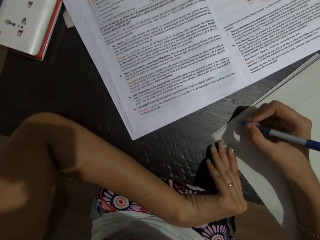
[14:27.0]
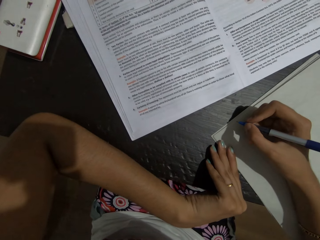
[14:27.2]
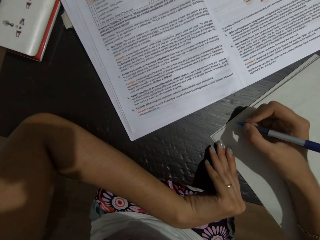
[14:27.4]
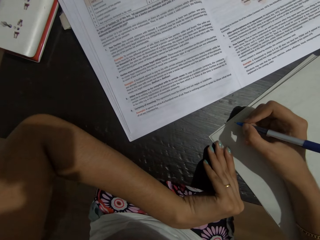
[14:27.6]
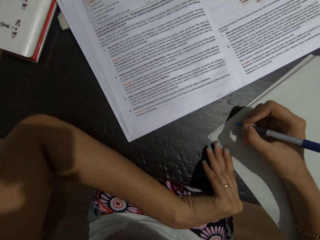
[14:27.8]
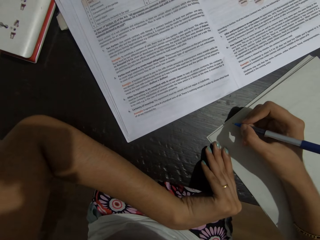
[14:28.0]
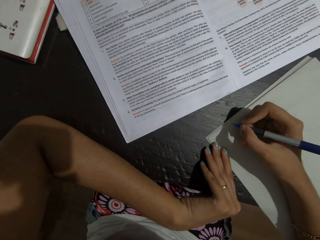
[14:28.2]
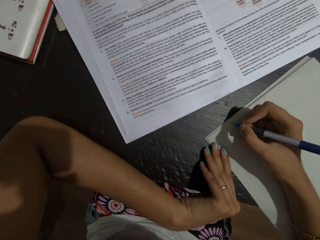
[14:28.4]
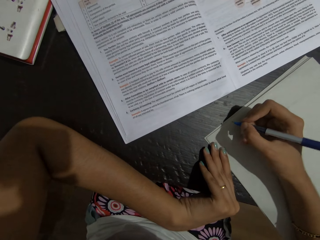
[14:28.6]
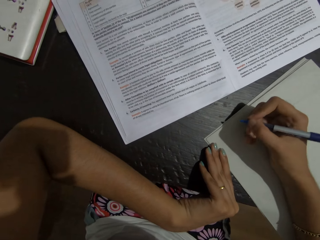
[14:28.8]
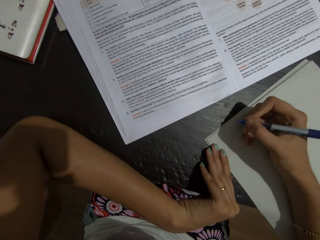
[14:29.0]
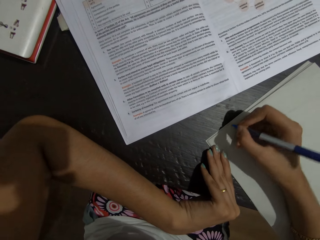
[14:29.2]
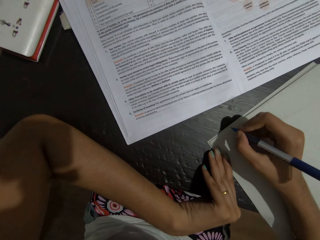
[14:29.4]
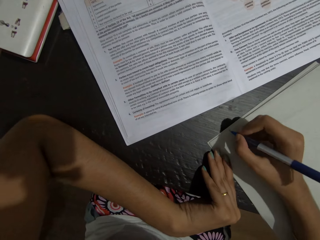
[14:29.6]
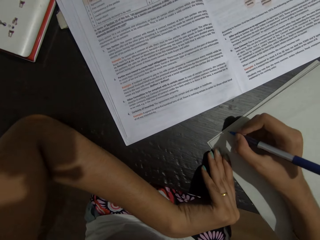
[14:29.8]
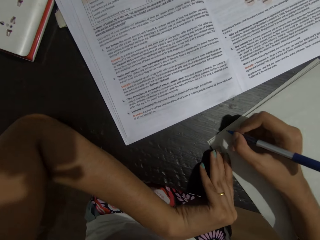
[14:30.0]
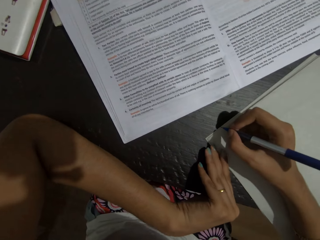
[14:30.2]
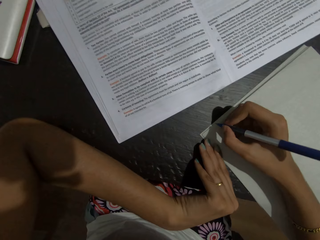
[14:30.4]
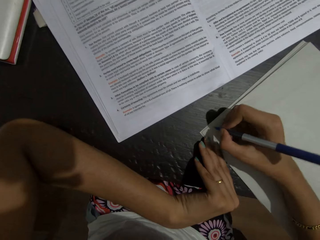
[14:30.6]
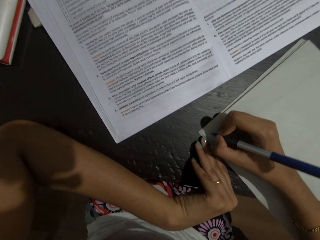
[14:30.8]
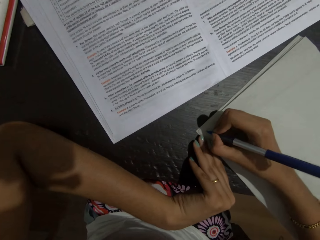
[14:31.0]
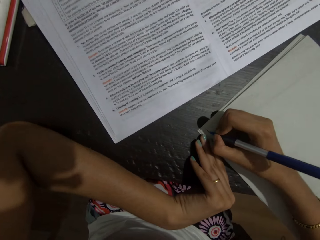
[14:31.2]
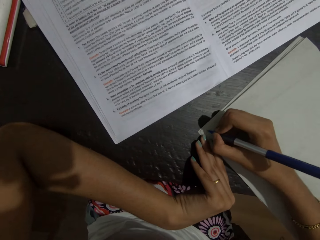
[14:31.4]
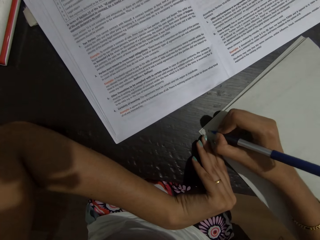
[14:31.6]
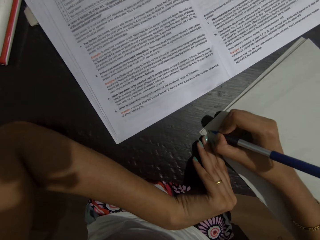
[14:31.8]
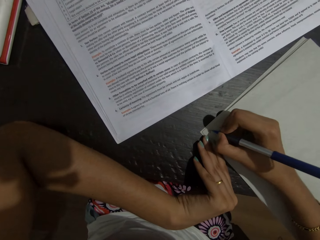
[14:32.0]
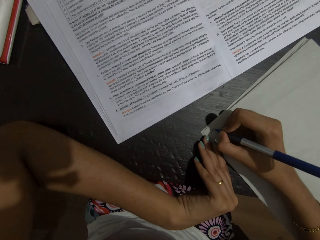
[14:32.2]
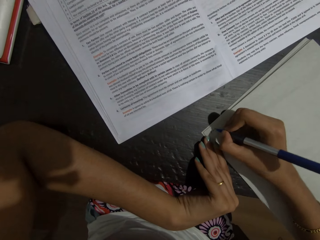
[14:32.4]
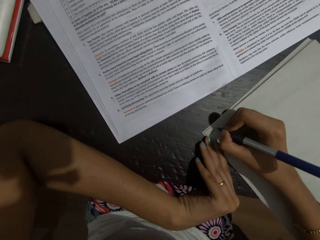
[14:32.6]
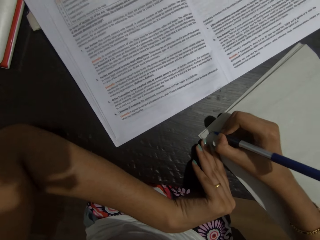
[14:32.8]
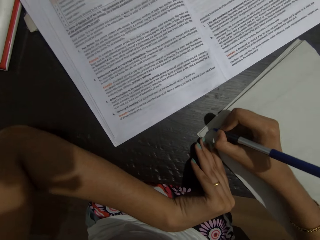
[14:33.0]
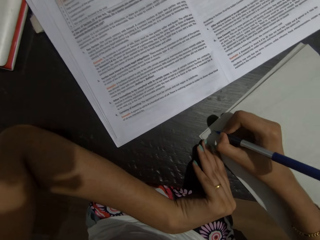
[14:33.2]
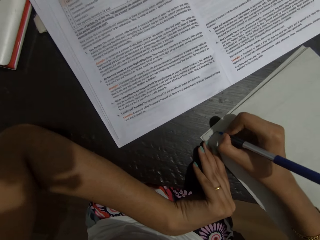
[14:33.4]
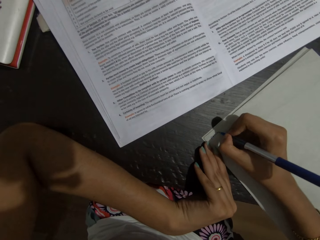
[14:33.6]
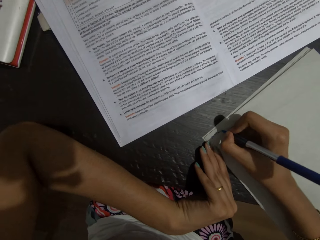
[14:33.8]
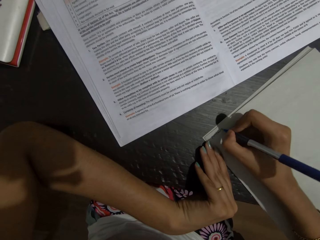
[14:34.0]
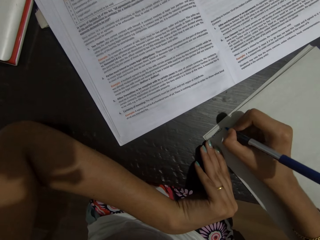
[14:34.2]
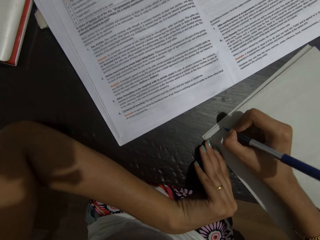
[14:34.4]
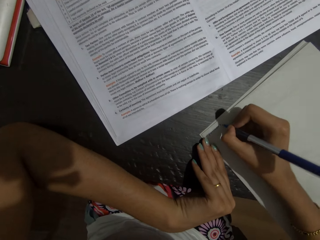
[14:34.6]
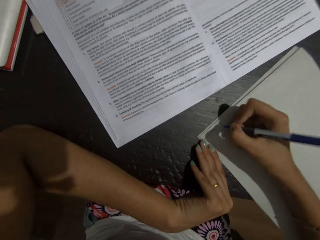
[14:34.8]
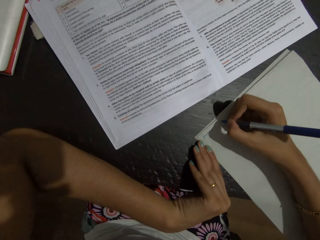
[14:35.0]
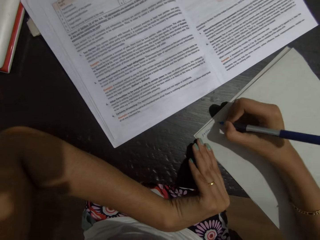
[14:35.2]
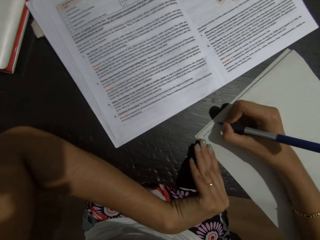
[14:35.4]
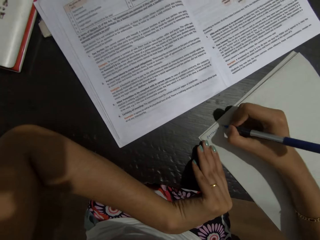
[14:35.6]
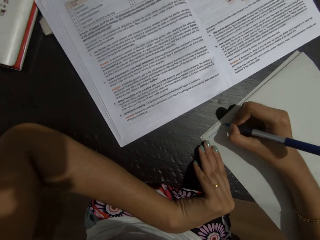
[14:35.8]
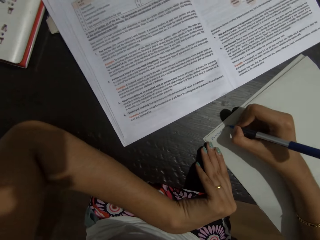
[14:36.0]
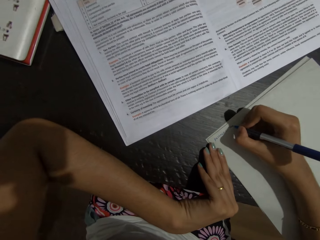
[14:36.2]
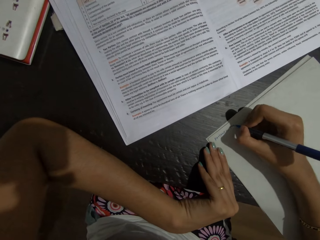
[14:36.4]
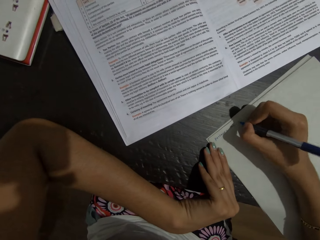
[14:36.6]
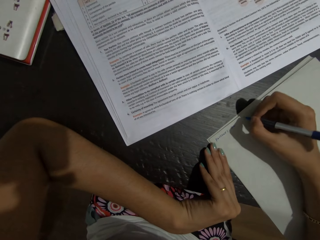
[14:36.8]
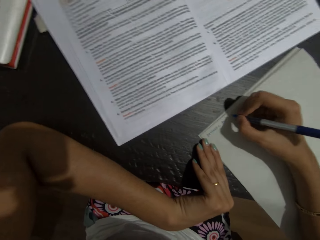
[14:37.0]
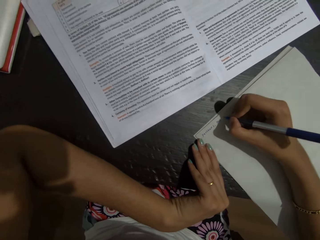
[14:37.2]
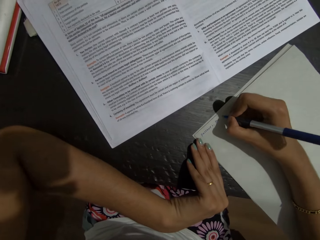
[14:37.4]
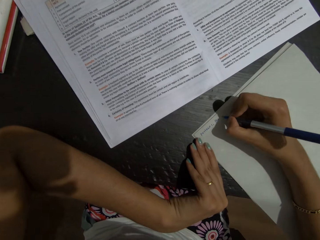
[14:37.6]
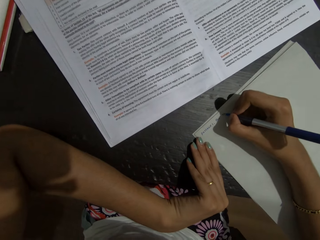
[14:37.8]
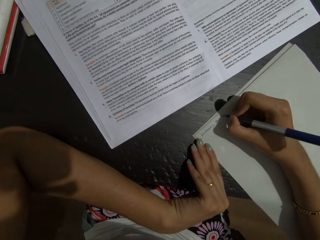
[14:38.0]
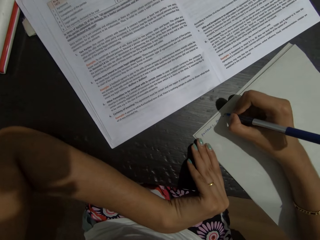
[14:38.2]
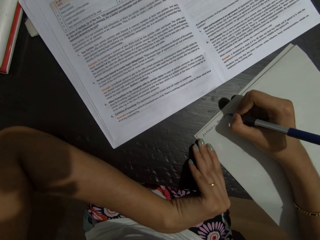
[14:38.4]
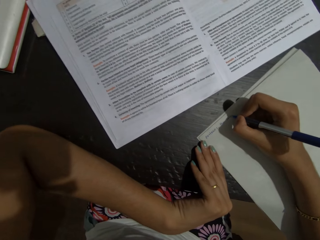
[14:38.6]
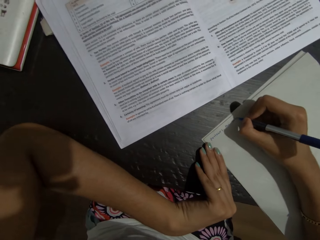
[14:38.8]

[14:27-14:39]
The camera wearer writes on the paper.

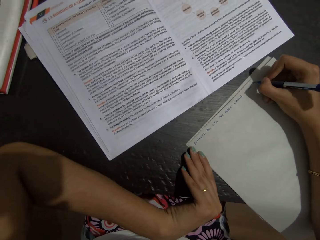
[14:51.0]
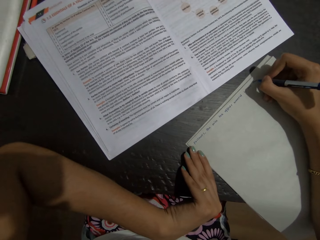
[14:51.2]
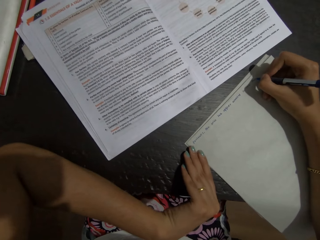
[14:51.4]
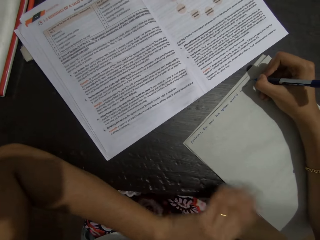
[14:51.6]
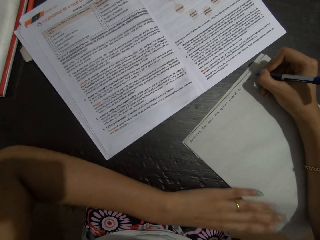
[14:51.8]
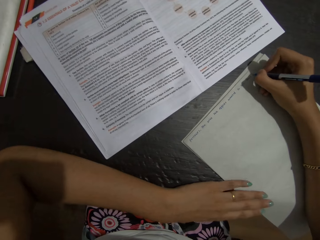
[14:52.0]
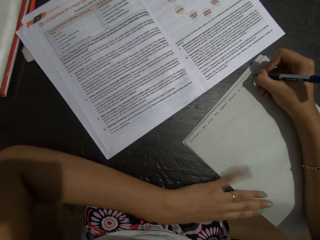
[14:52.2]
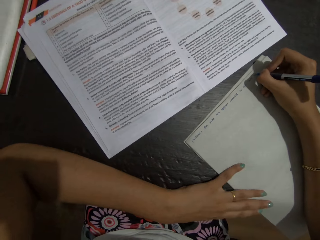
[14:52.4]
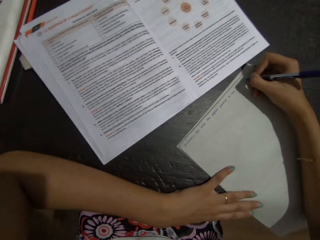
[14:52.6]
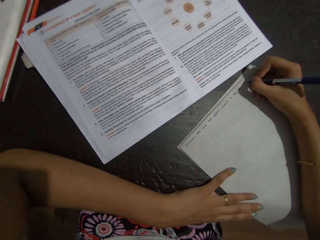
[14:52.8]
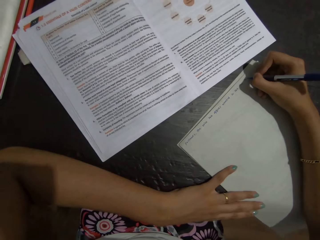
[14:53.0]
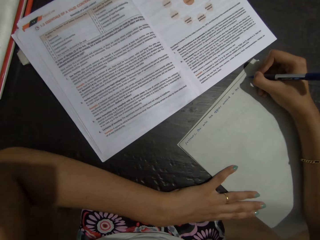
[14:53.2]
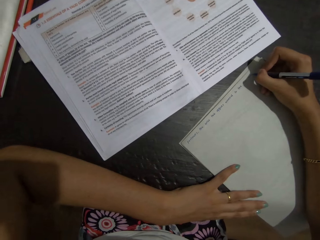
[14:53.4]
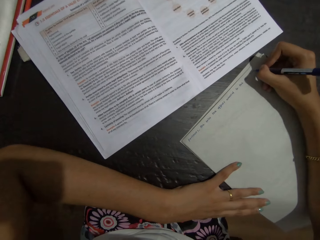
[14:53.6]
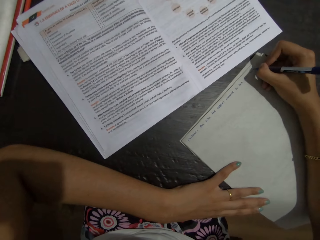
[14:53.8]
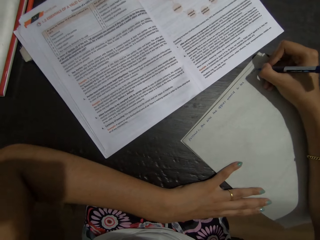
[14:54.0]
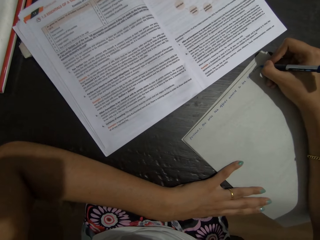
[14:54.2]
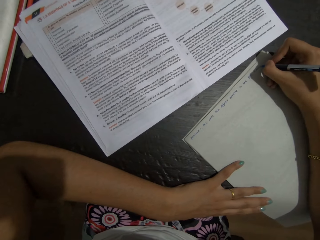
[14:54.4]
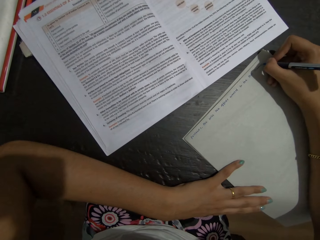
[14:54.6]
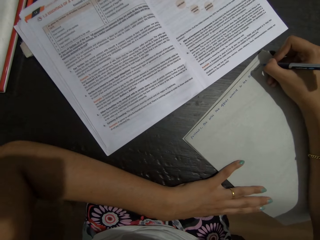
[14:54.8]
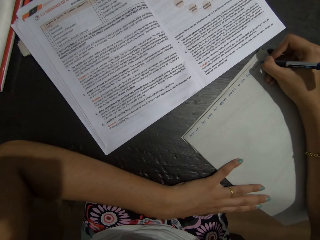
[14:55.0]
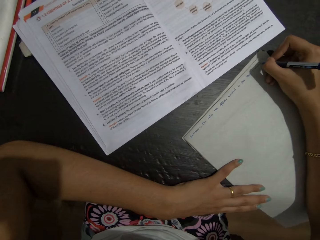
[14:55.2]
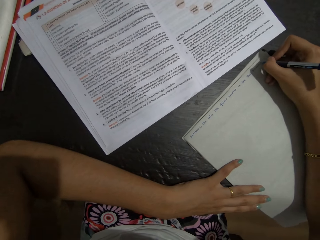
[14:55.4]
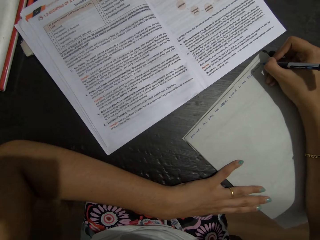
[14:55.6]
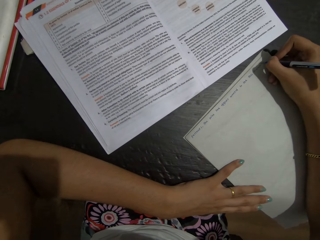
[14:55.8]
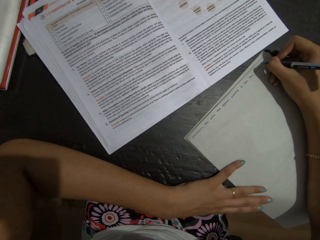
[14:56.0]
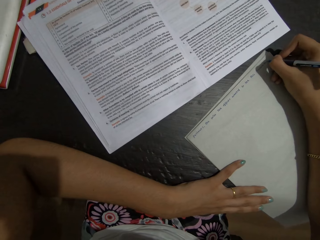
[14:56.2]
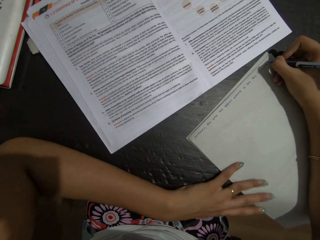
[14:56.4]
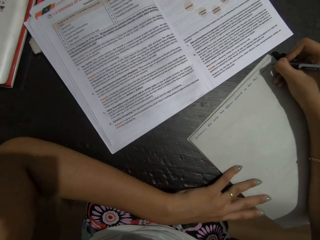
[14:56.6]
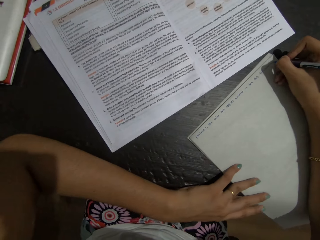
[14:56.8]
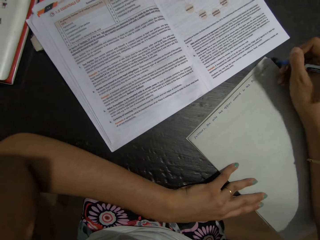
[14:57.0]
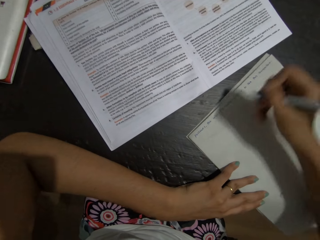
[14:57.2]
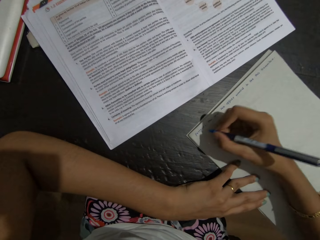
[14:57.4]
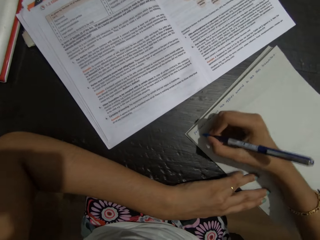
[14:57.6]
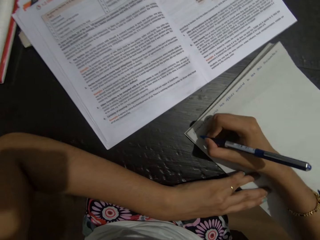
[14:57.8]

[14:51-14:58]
The camera wearer holds the paper.
